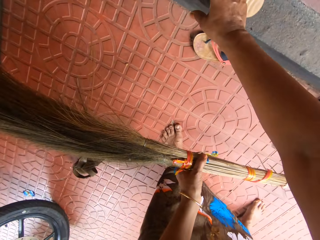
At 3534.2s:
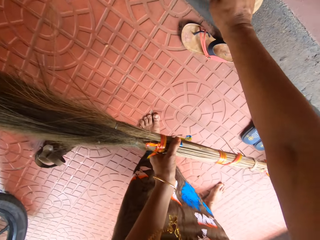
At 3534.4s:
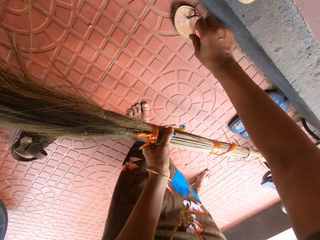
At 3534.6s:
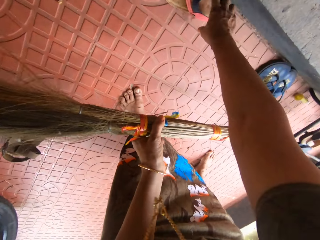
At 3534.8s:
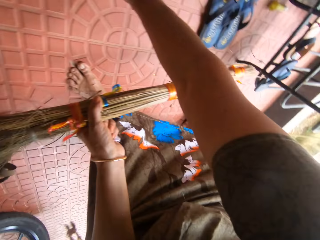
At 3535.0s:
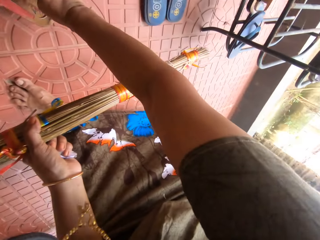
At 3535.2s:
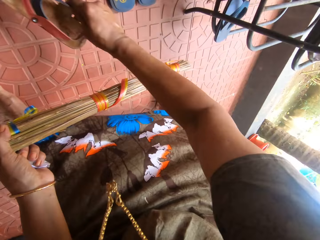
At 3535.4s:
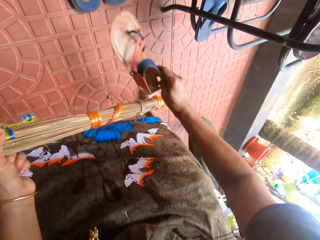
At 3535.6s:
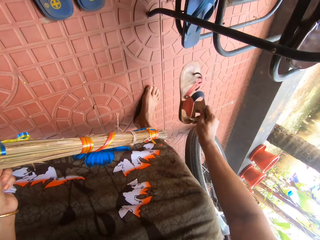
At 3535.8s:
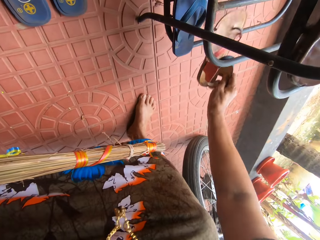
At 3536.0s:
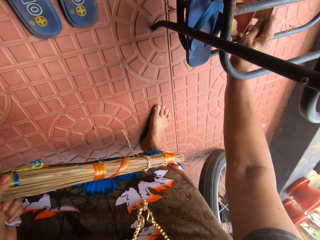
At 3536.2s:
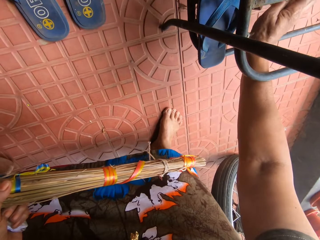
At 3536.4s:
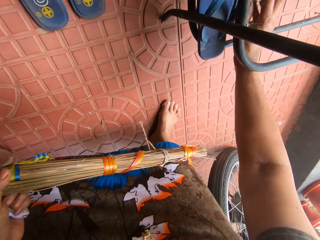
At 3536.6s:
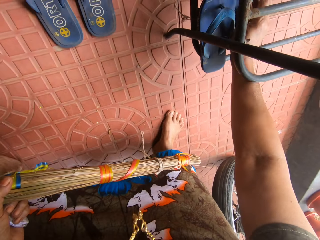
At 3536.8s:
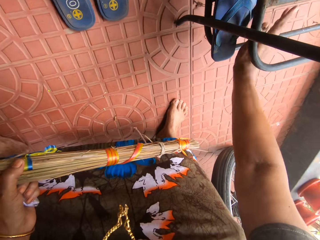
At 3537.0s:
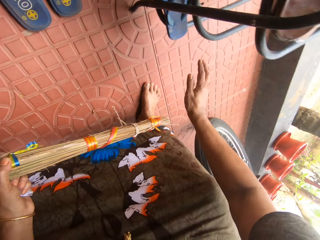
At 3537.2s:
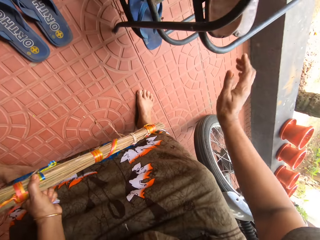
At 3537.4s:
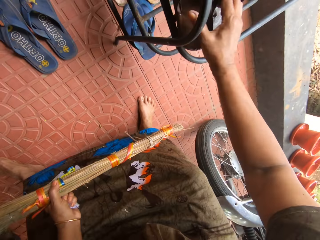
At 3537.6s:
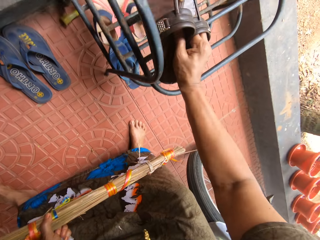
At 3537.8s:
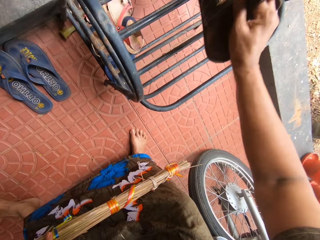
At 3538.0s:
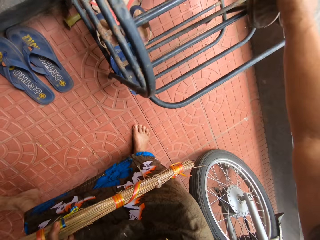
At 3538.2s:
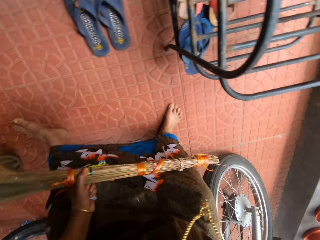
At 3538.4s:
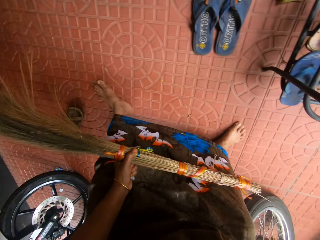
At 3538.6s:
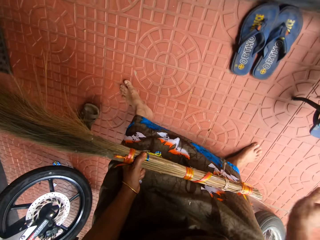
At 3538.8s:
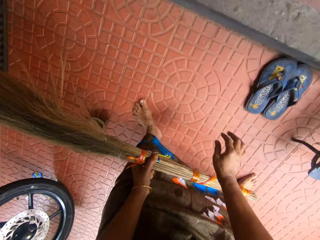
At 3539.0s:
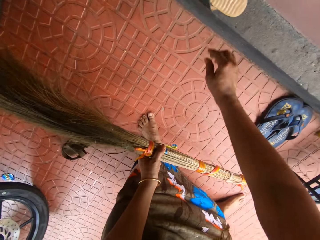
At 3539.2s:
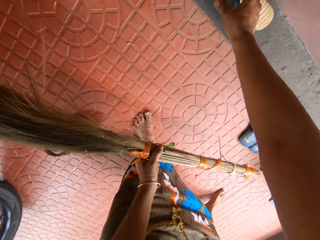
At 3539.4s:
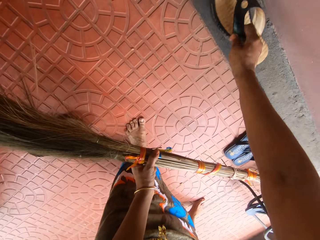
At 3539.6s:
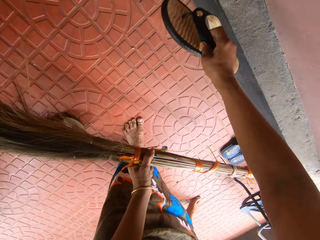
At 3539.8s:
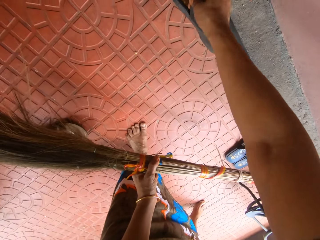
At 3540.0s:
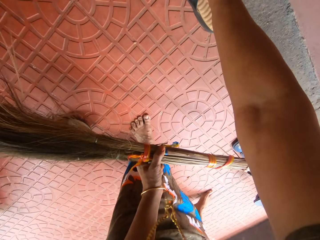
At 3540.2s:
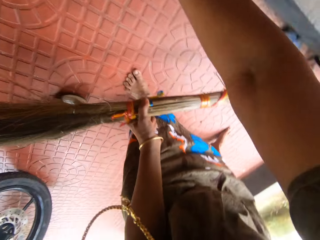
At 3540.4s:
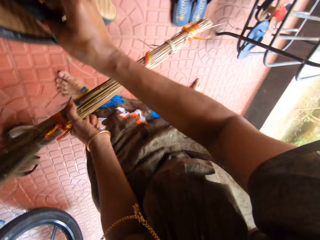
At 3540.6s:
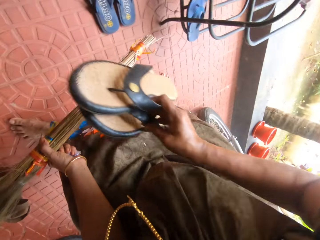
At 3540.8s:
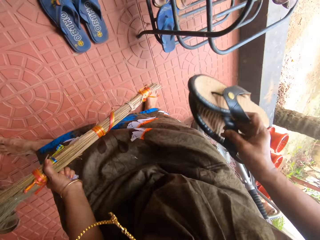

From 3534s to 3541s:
The camera wearer moves a slipper on the floor. She picks up a yellow slipper from the floor with her right hand. She drops the yellow slipper on the shoe rack. She adjusts a pair of slippers on the top shelf of the shoe rack with her right hand. She picks up the slippers from the shoe rack and puts the slippers on the shoe rack. She picks up a pair of slippers on the floor with her right hand.

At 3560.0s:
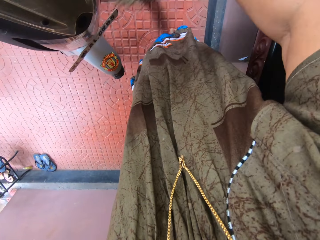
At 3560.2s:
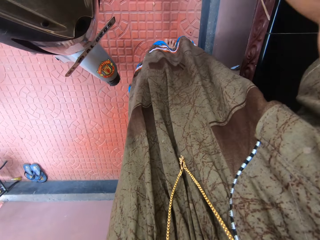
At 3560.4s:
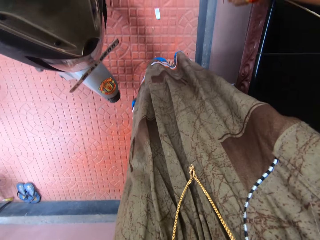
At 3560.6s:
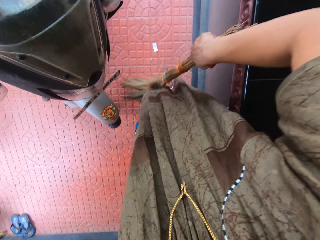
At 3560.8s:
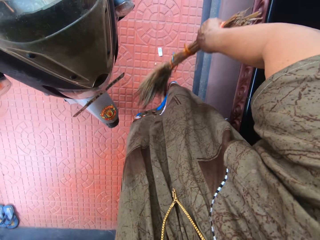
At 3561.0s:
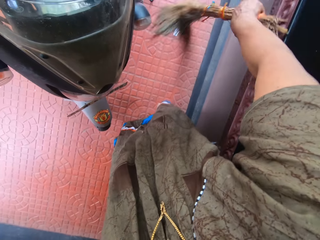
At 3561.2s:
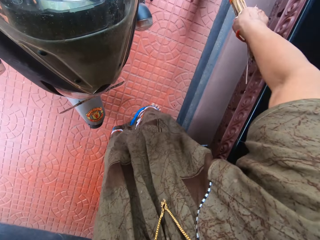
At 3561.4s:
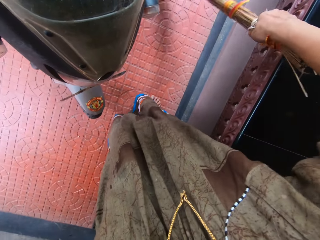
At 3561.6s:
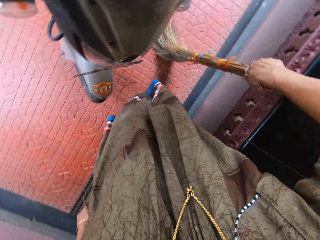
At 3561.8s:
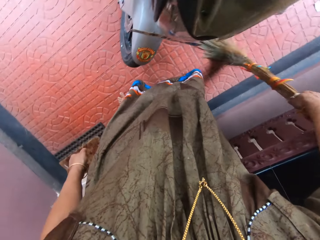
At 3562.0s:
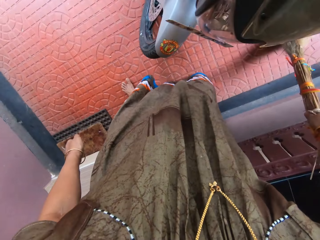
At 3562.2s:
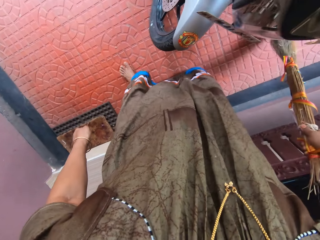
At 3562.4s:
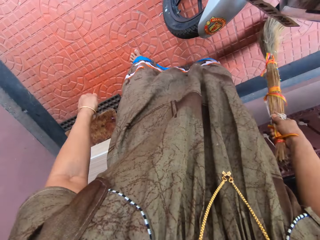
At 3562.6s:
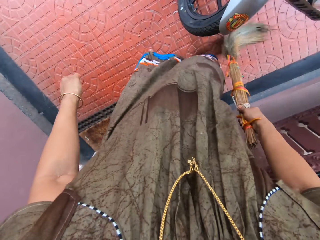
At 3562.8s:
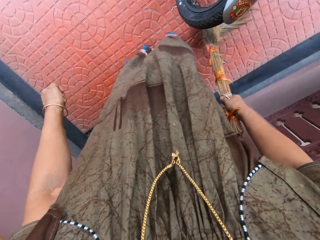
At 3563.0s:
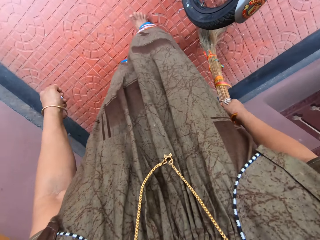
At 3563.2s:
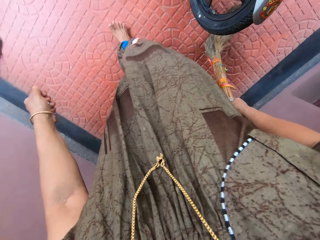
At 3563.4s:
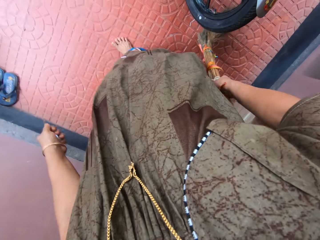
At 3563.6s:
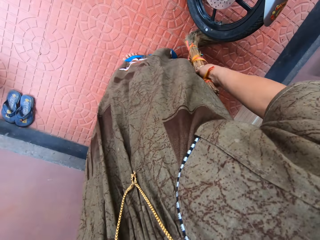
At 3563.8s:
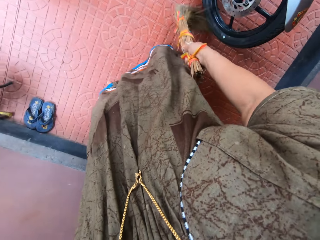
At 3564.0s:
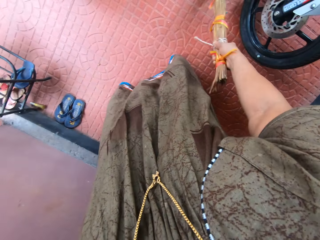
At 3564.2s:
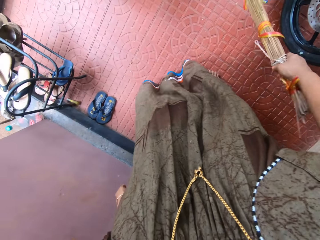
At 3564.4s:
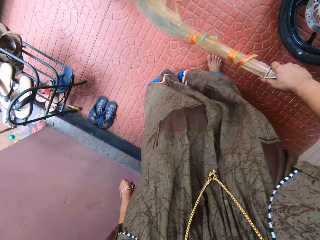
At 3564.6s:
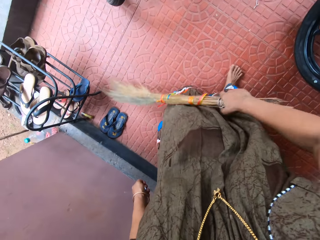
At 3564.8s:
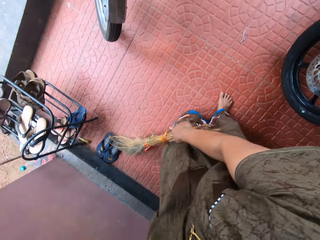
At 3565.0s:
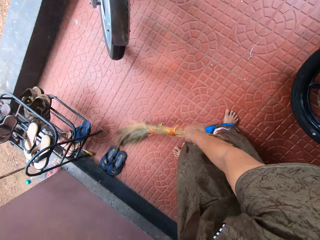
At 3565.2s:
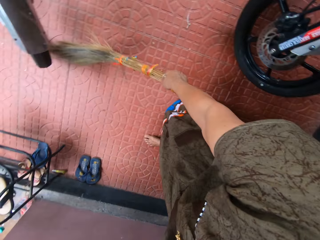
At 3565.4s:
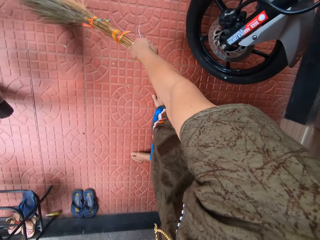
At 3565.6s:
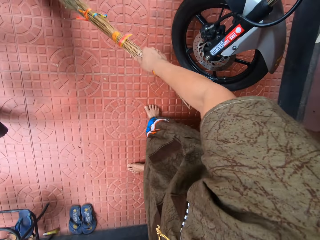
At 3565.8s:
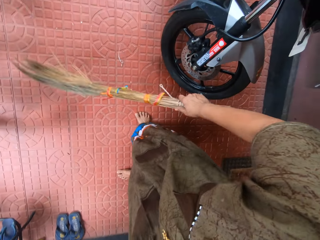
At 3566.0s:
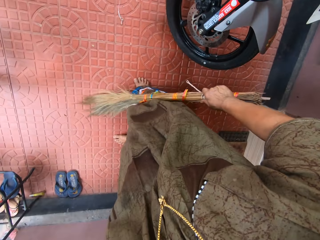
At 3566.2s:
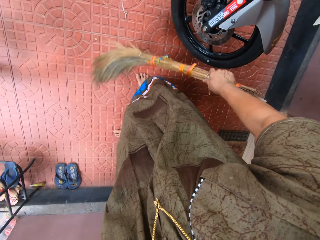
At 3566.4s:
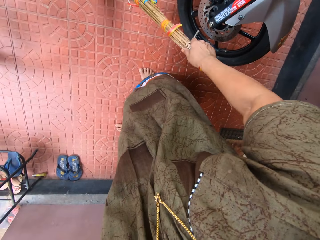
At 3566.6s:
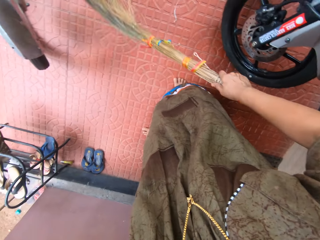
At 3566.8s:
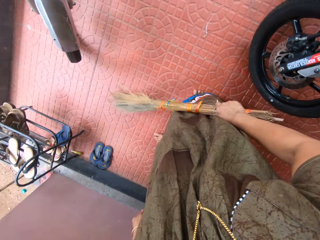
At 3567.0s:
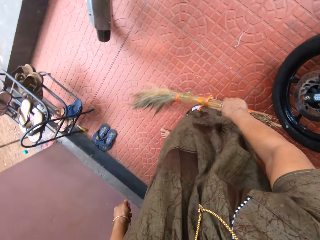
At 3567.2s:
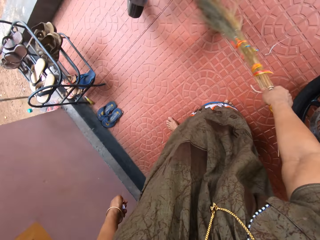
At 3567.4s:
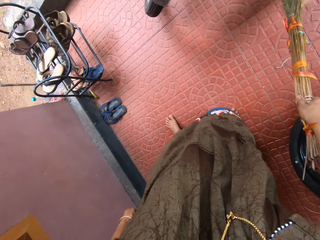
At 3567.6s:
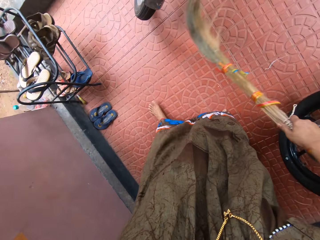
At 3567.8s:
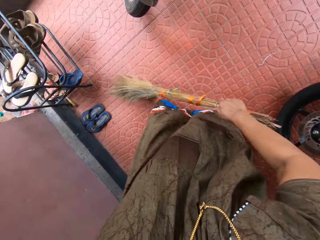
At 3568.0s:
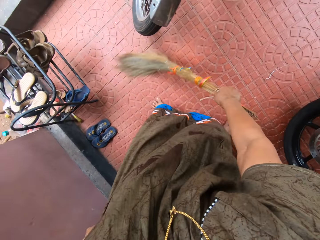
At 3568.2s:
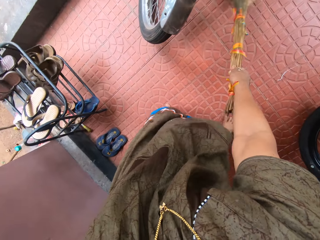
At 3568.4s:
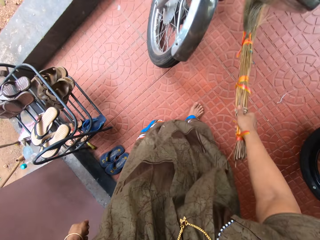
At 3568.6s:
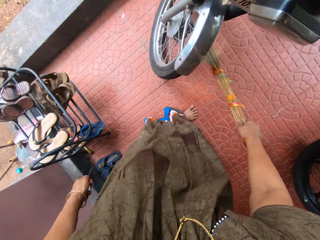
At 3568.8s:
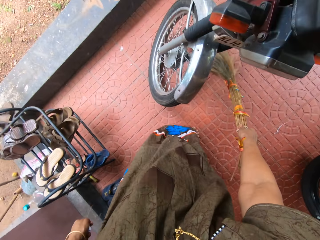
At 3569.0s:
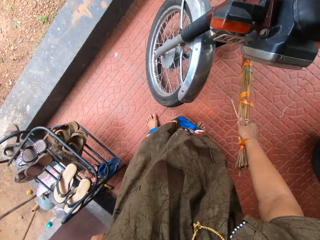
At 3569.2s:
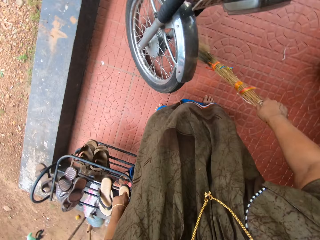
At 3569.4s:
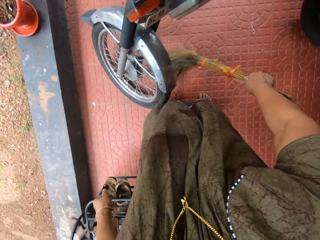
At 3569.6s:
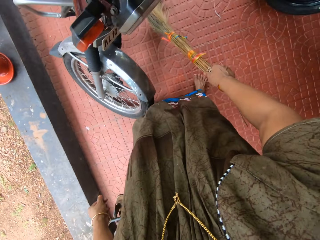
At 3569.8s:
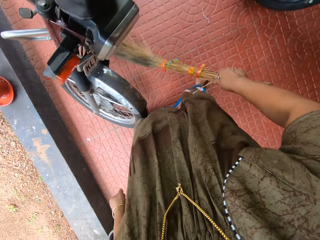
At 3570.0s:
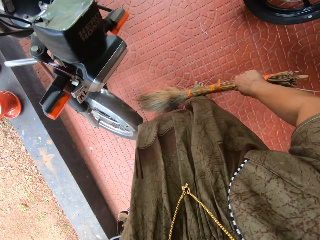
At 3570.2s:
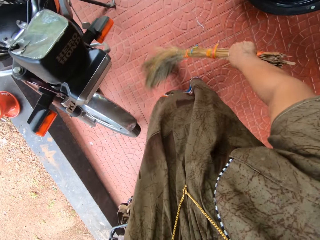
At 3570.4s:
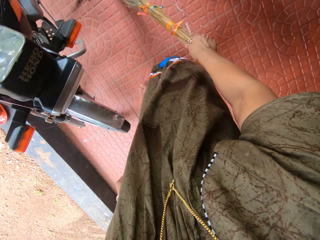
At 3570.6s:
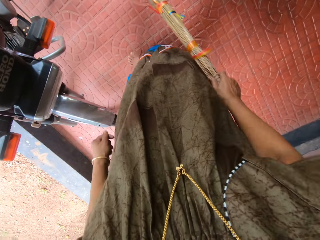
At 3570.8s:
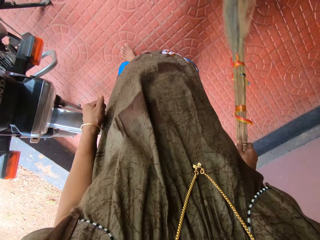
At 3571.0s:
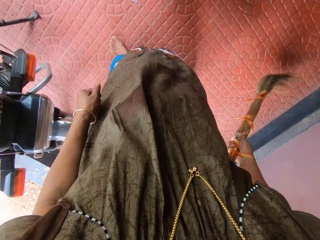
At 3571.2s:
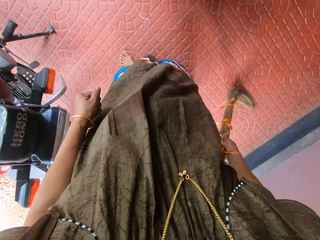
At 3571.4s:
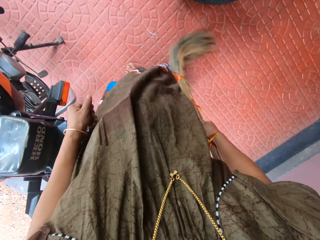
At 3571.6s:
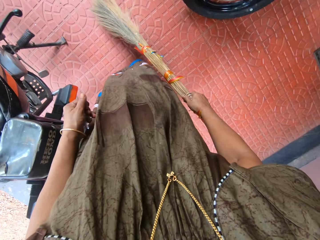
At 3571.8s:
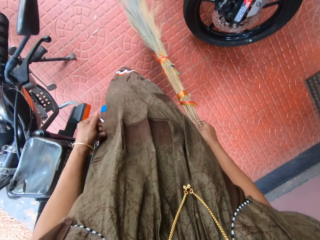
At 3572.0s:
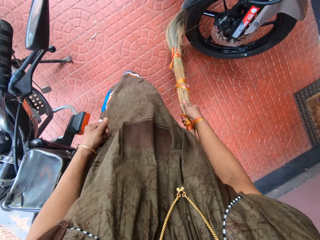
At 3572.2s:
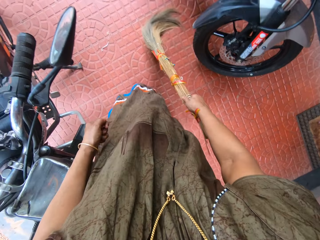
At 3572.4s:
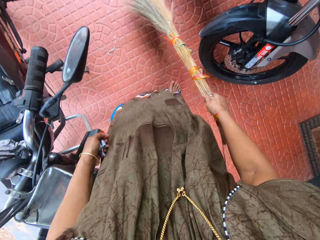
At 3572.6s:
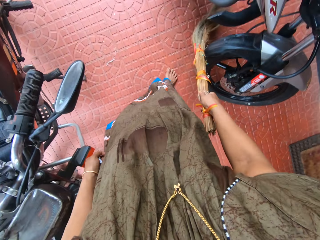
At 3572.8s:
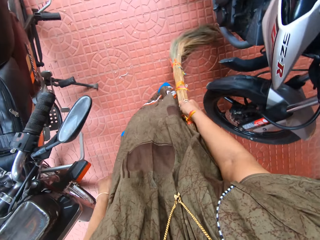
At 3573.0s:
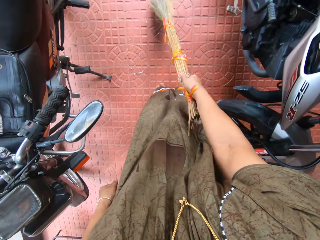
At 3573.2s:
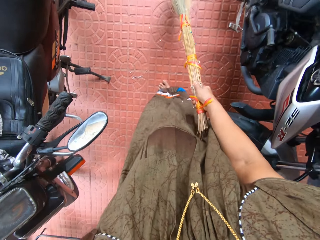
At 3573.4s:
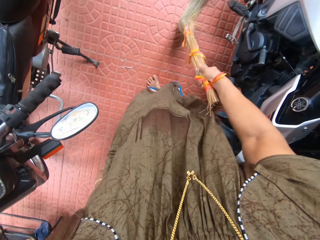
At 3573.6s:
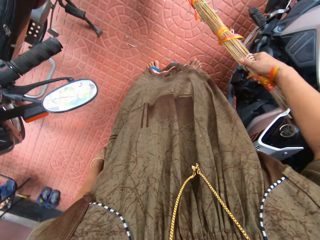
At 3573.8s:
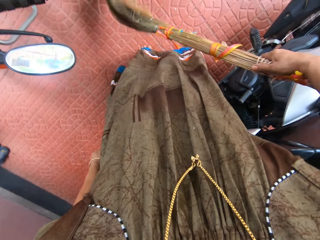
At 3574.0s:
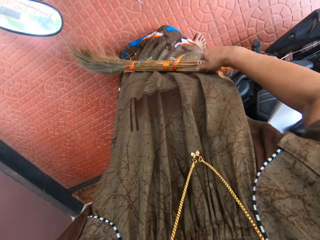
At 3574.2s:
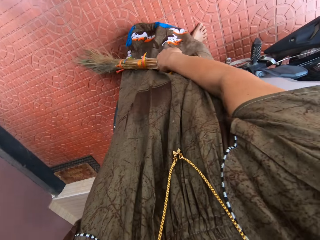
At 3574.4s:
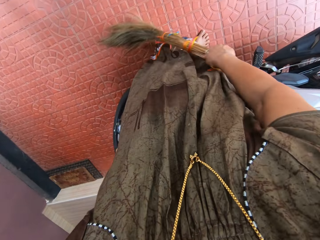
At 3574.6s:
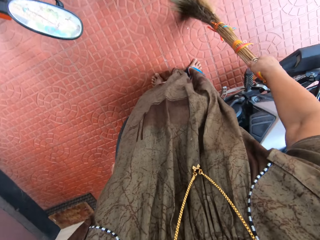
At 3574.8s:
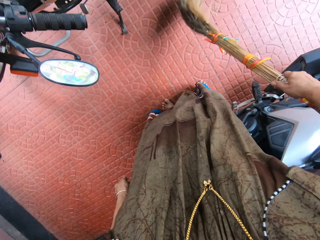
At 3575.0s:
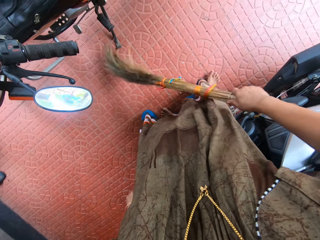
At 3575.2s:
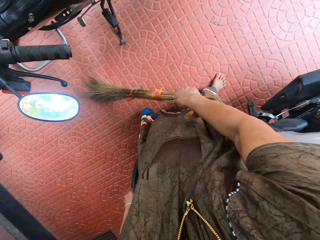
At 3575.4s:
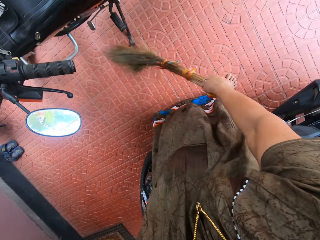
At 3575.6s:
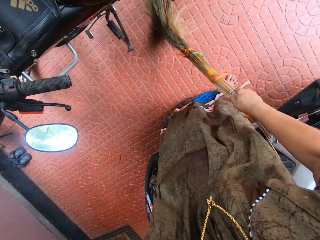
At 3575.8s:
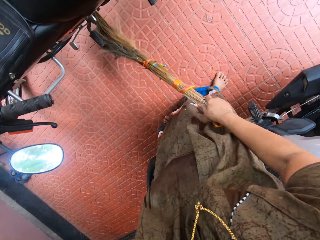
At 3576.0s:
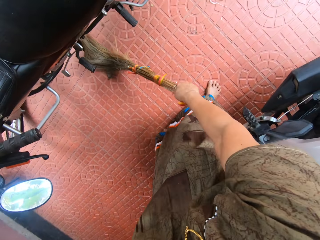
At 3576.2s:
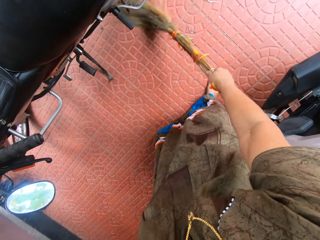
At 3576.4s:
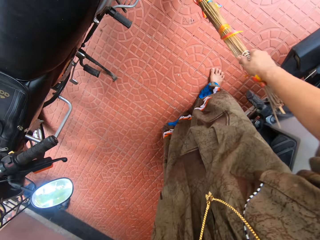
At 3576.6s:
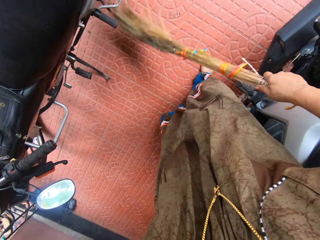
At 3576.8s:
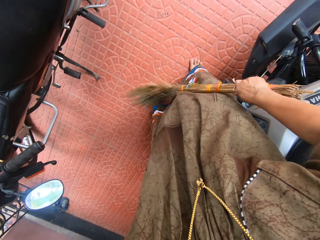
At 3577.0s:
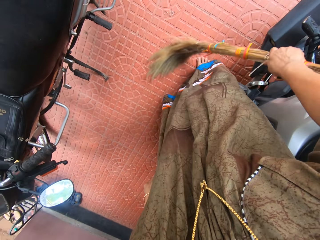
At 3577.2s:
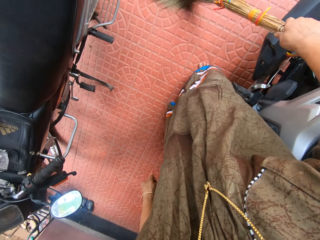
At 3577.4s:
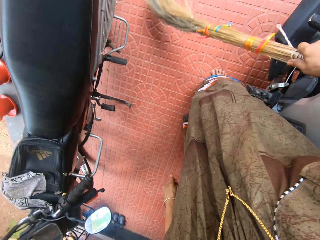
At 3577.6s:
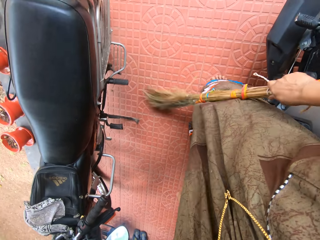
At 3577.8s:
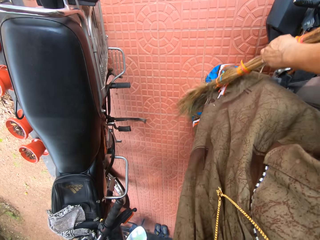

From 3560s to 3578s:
The camera wearer walks around the veranda. They sweep the floor with a broom.
